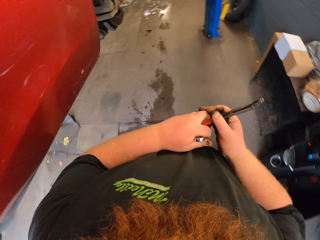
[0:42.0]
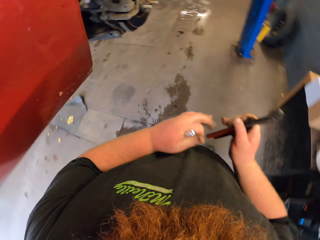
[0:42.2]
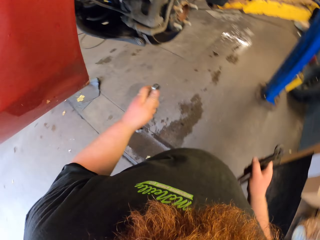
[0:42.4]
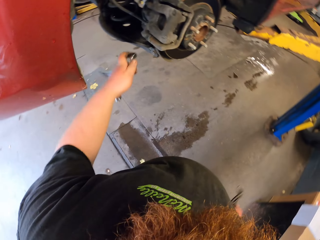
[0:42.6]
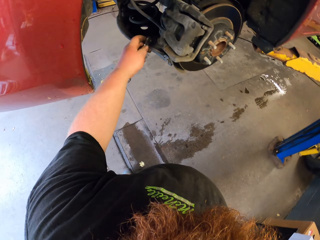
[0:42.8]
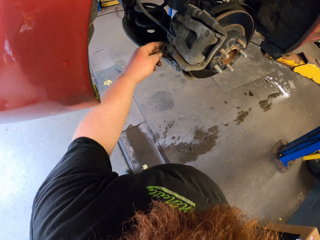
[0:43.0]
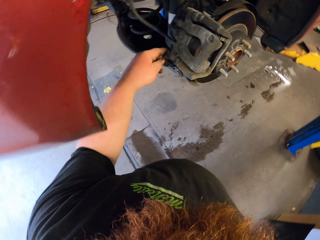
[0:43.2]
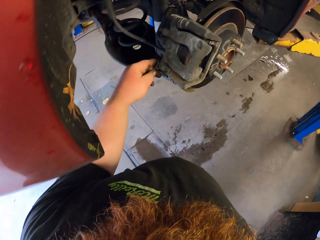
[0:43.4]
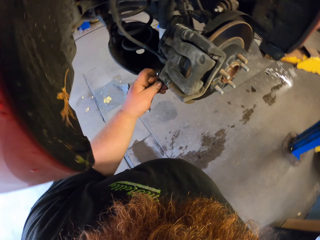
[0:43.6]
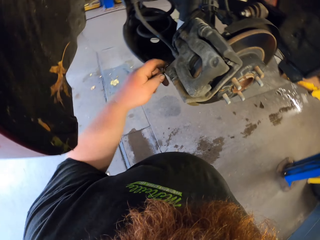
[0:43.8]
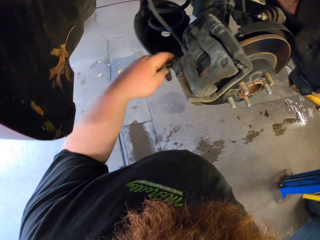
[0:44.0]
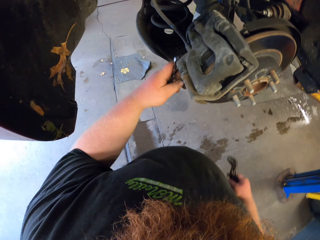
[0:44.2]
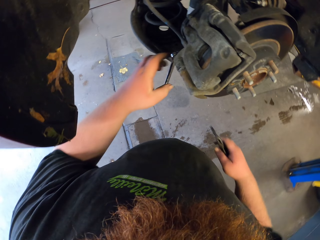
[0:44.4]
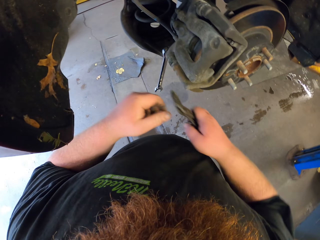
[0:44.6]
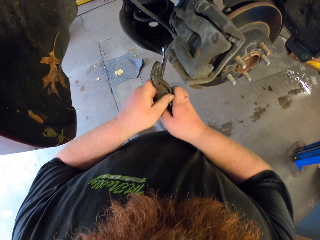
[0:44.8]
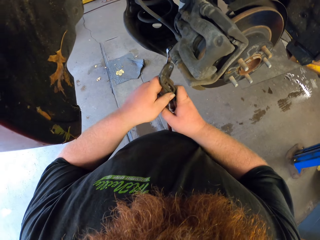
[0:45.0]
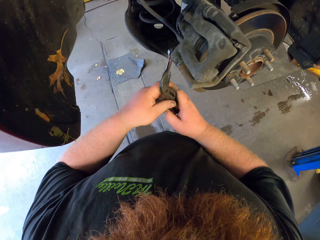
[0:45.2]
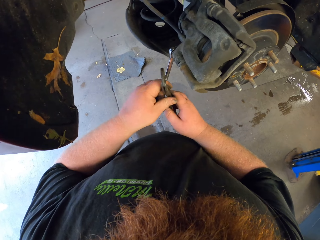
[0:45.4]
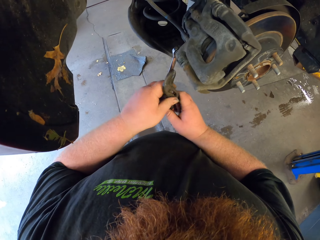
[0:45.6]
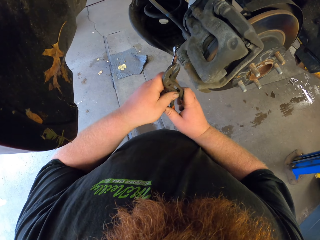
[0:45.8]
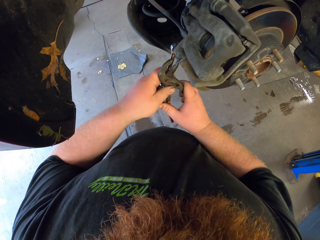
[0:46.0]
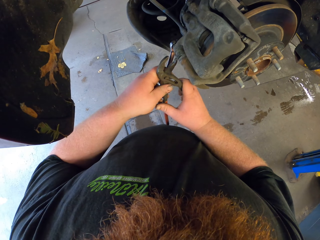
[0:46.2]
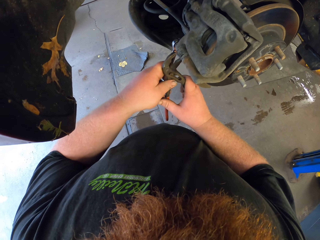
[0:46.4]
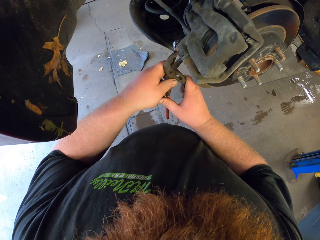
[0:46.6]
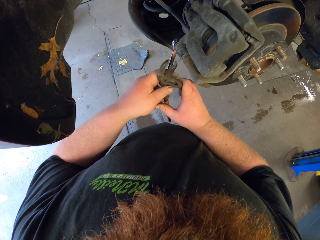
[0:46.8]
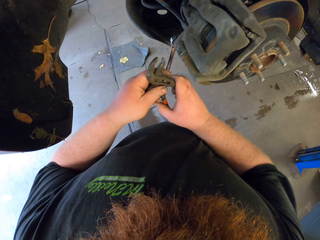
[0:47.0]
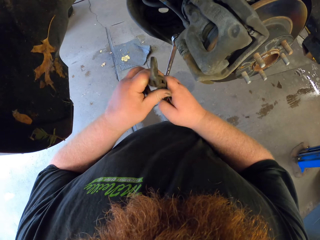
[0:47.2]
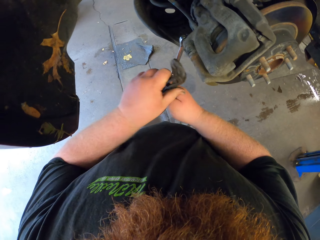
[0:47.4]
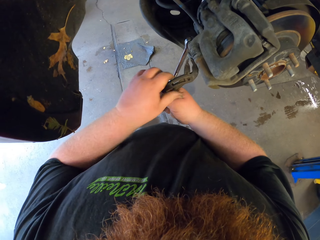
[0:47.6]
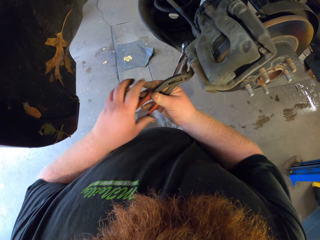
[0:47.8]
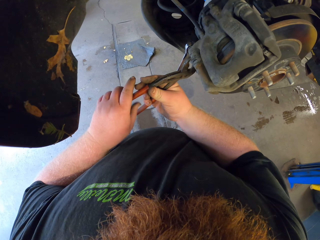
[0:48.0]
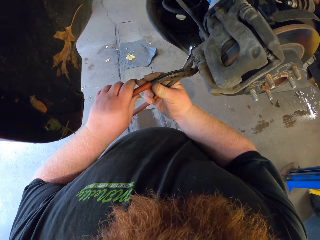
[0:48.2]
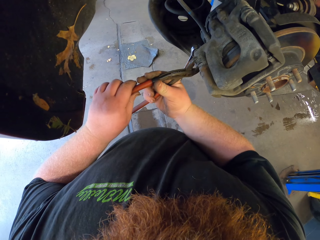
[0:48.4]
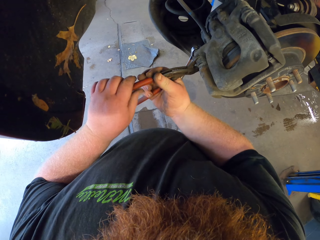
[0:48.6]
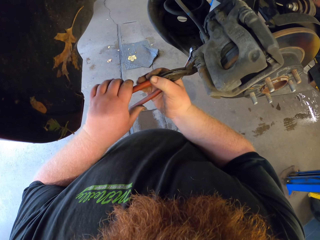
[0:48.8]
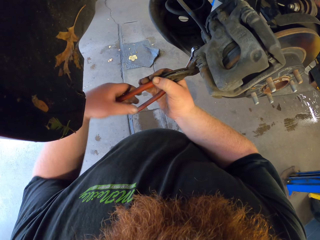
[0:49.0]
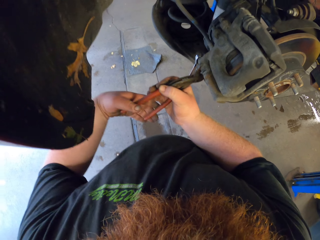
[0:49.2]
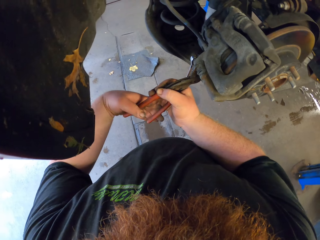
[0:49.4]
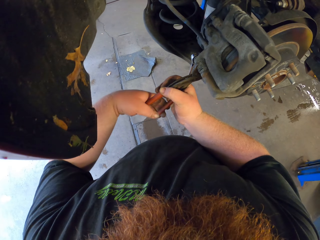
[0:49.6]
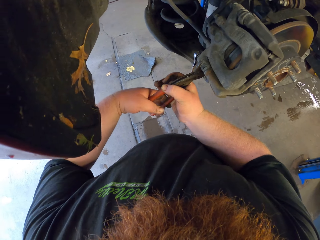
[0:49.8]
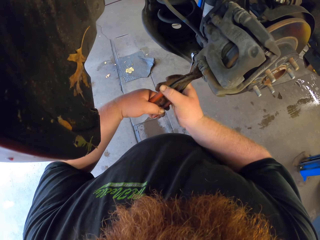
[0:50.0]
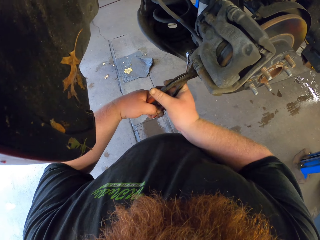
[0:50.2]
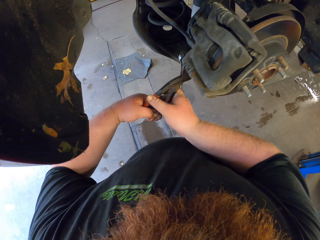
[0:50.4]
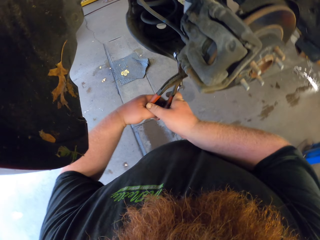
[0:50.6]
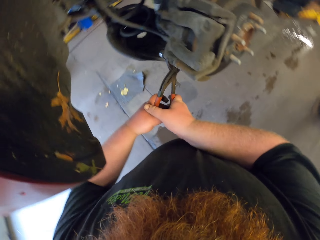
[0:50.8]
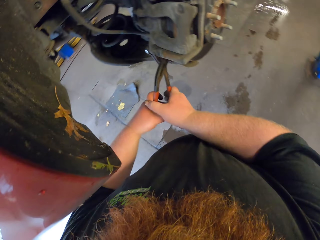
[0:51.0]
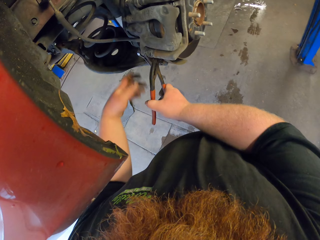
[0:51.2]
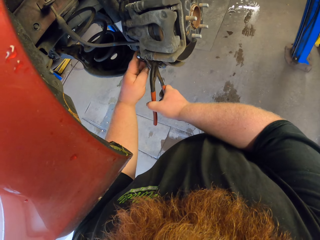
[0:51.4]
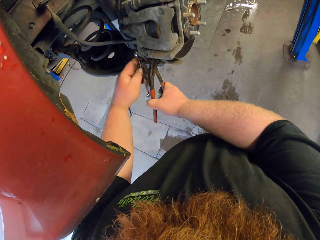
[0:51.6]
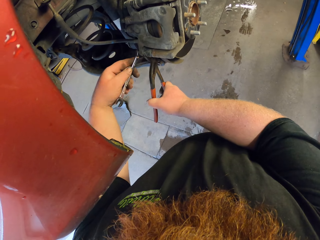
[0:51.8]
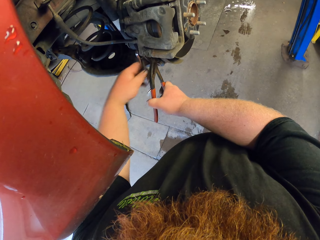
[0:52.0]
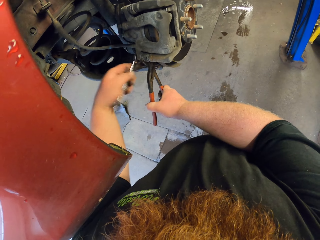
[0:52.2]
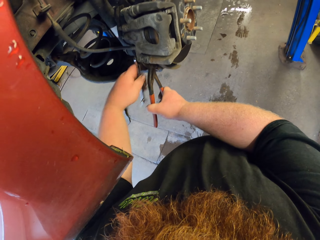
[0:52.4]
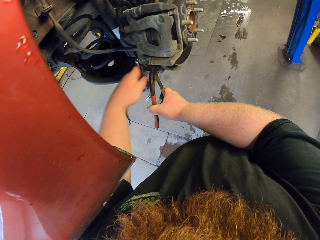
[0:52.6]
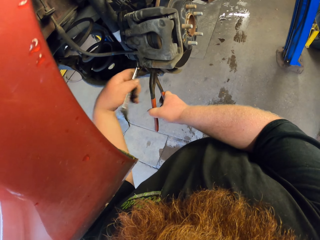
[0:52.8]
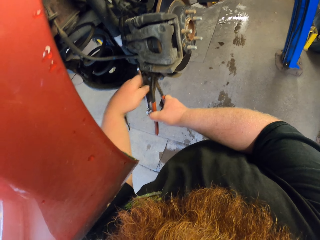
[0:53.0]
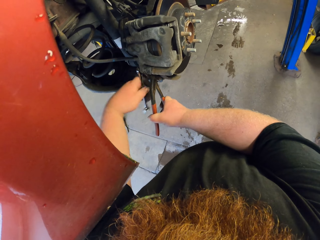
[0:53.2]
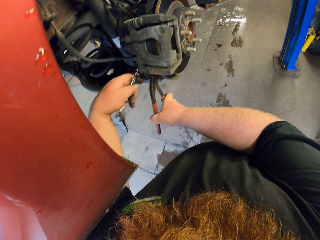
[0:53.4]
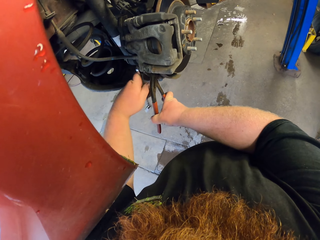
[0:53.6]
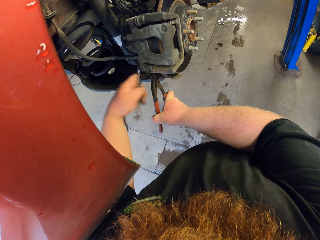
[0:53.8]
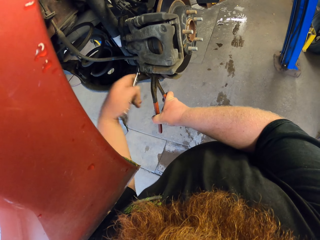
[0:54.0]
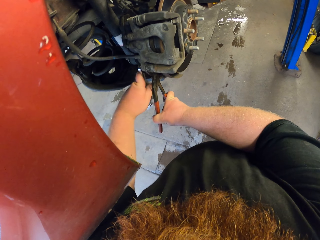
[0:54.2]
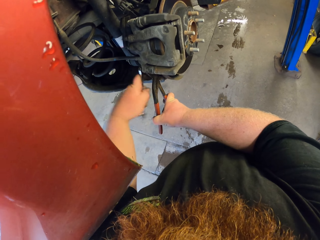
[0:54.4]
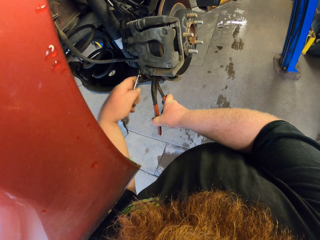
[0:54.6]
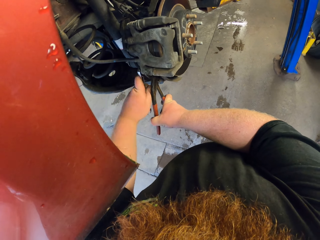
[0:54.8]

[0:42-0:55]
The camera wearer puts the pliers on the nut. They tighten the bolt. They hold the pliers on something. They tighten the nut.

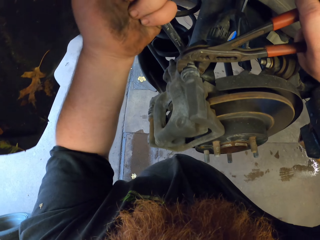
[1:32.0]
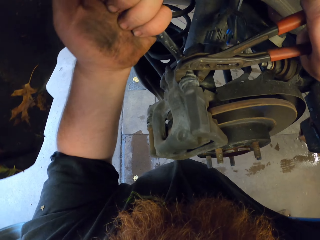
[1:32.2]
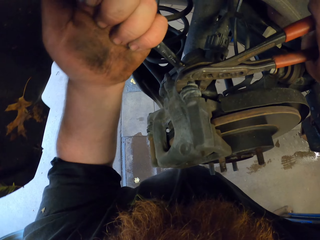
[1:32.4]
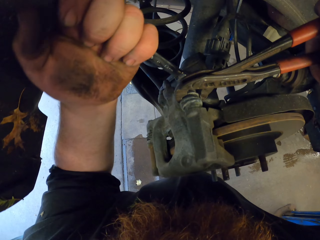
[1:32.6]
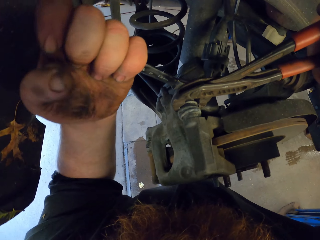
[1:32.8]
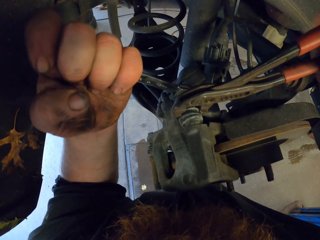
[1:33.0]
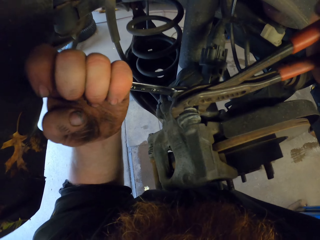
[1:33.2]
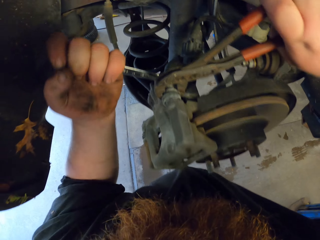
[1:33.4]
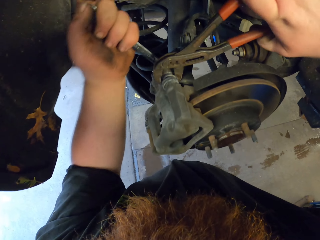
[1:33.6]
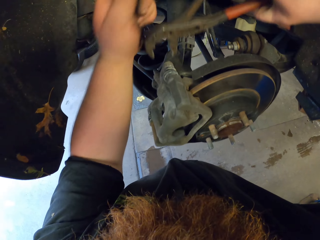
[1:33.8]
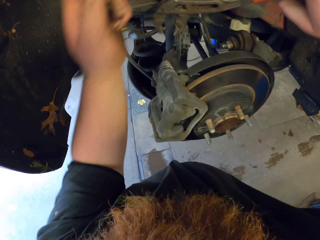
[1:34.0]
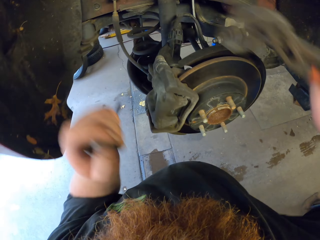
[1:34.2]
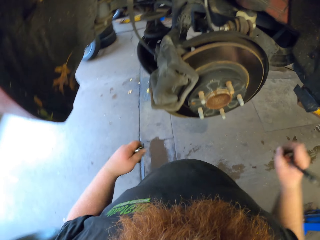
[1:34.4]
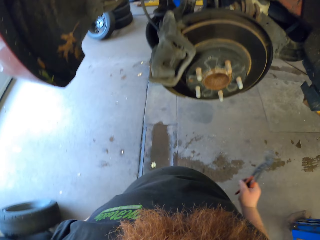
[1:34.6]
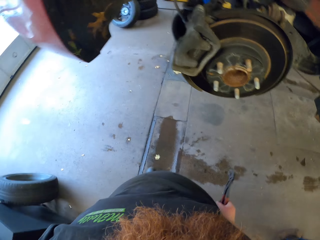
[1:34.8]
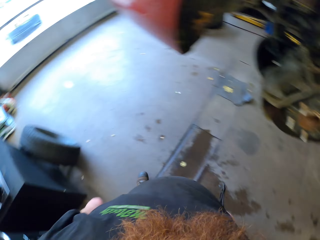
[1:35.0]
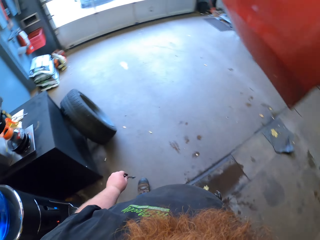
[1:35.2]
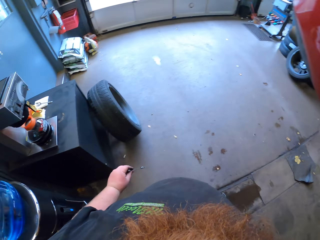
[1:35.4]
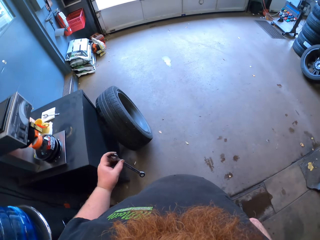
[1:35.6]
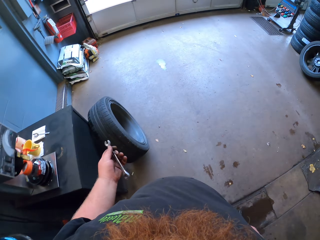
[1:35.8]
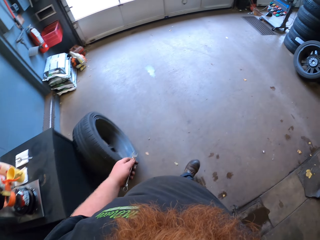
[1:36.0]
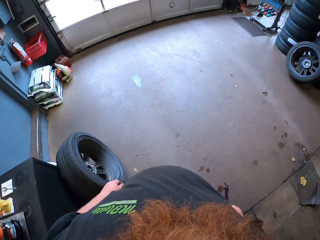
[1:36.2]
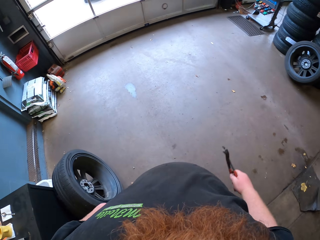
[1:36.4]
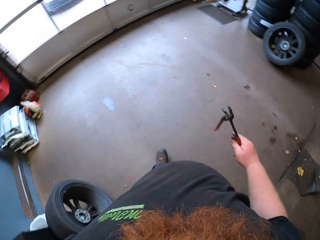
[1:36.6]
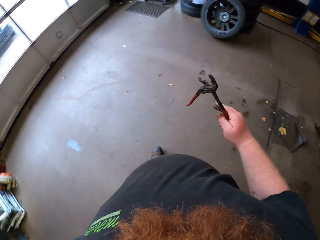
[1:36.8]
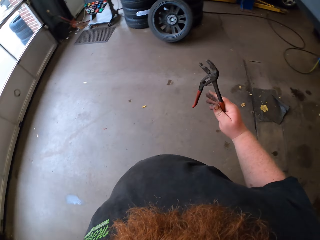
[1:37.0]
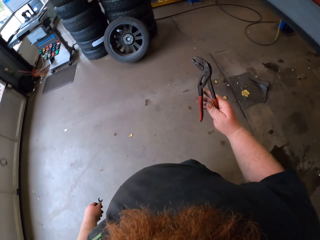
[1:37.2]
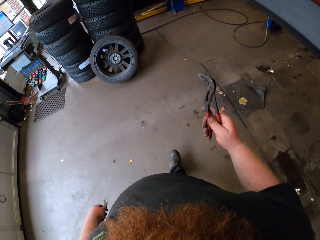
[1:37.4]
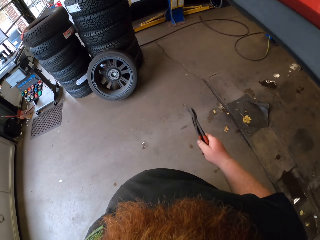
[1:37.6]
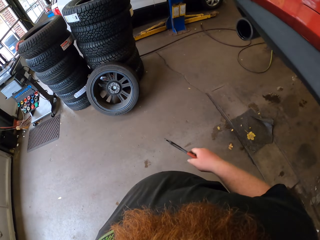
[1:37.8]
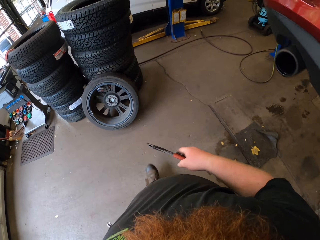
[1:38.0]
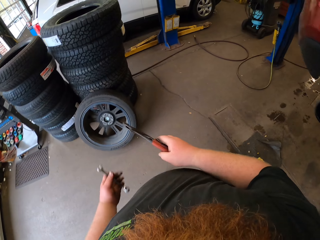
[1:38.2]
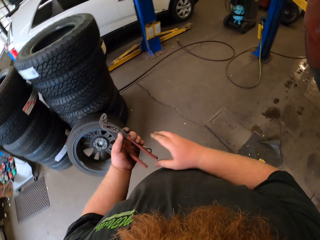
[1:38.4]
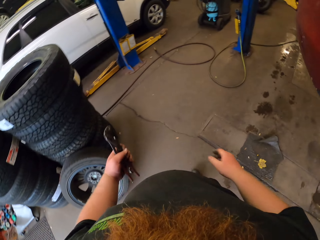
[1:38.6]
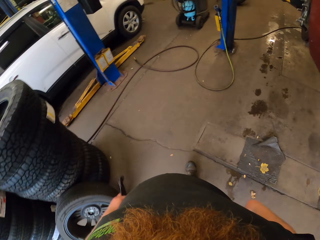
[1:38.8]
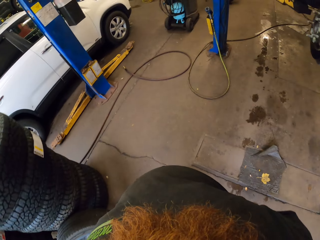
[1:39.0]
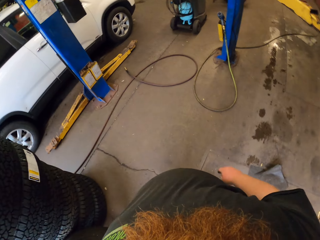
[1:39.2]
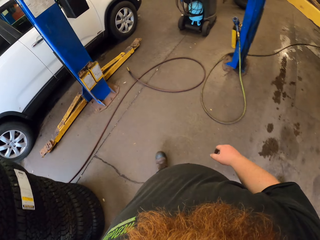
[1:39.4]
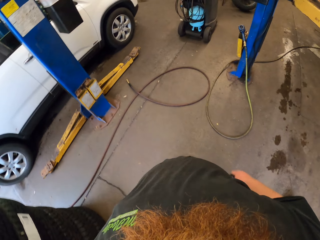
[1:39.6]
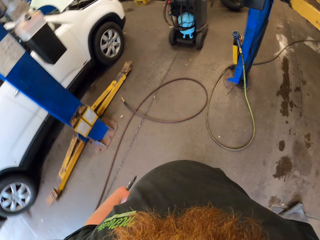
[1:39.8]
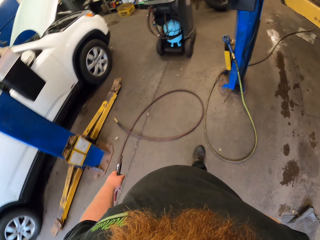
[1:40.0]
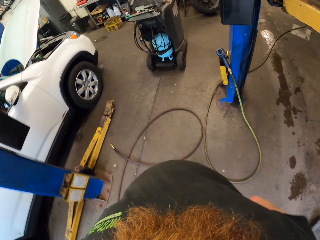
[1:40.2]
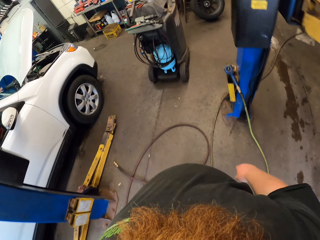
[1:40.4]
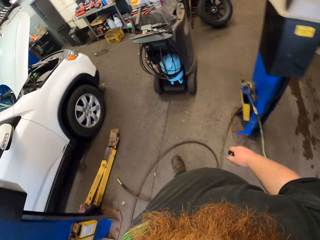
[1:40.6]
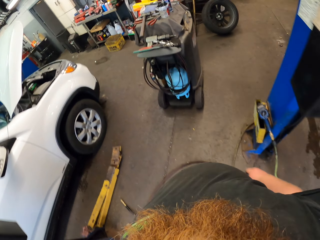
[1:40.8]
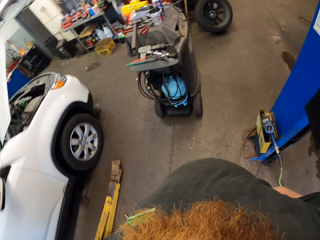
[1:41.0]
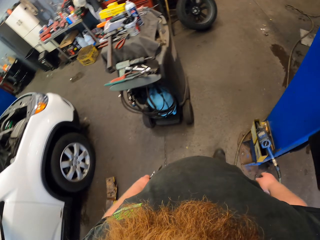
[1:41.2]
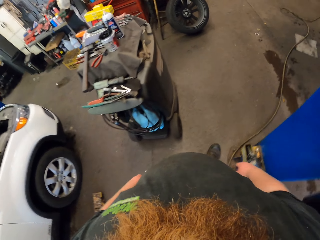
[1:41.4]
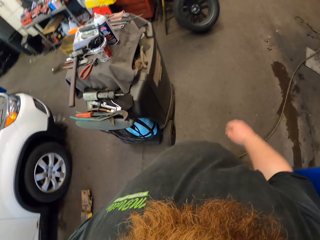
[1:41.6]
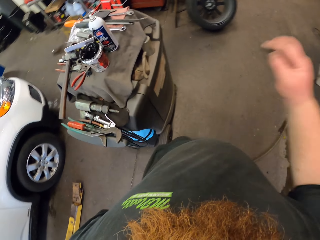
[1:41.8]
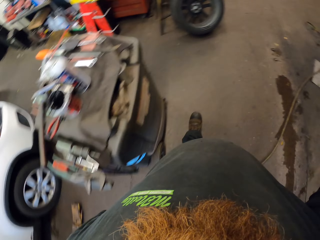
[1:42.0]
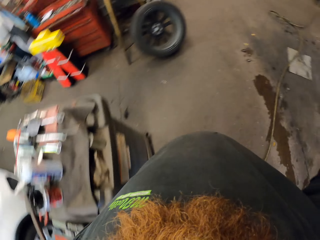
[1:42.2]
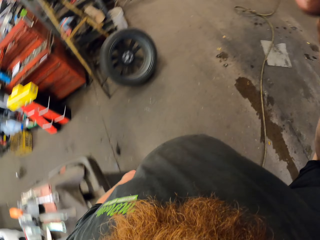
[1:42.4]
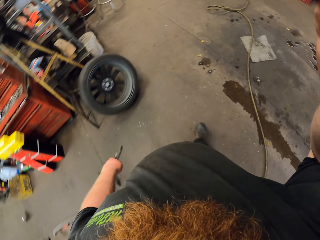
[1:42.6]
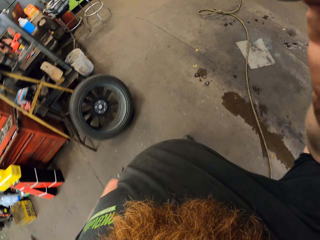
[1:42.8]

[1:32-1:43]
The camera wearer removes the pliers. They move back. They walk. They hold the pliers to the left hand. They walk. They raise the right hand towards the camera. They touch the camera.
